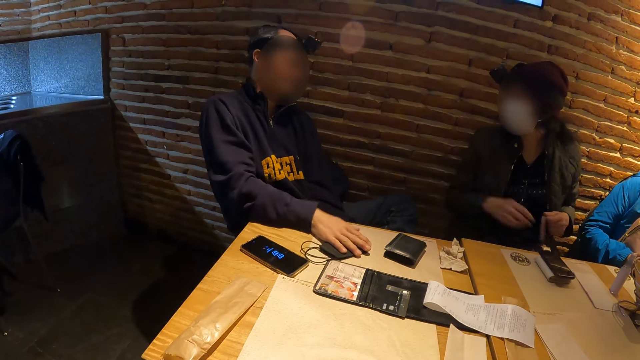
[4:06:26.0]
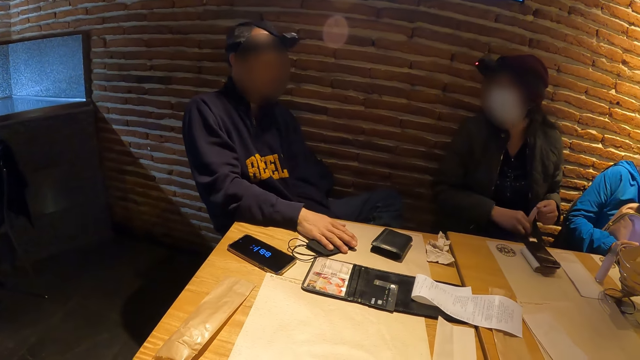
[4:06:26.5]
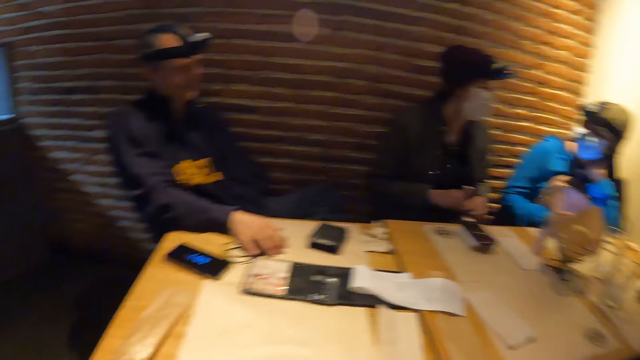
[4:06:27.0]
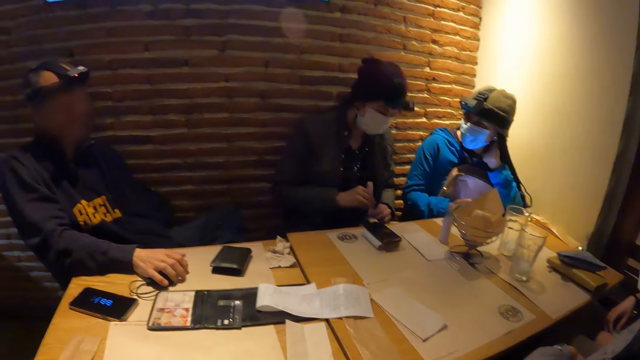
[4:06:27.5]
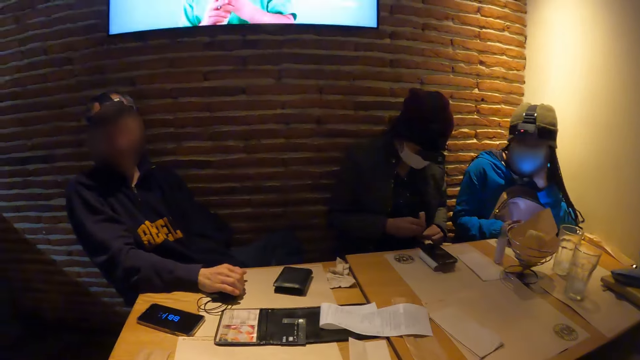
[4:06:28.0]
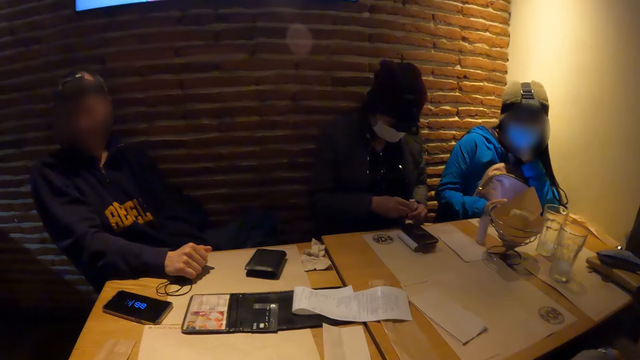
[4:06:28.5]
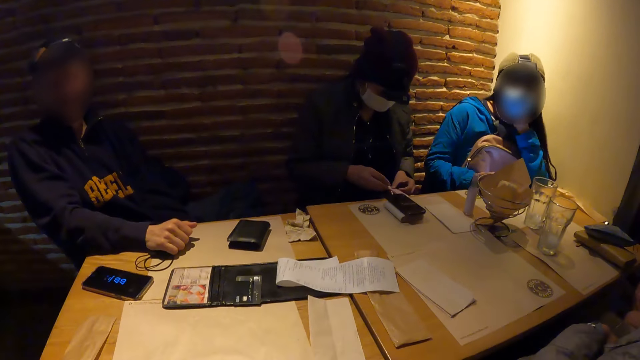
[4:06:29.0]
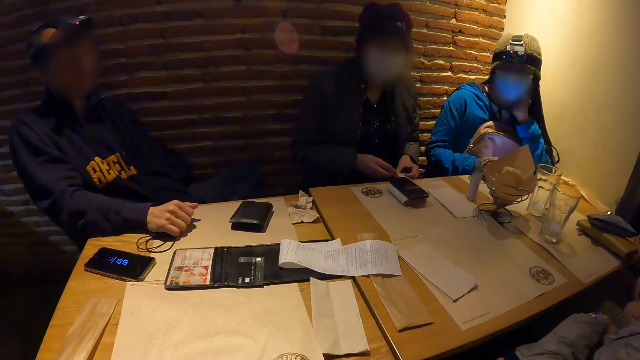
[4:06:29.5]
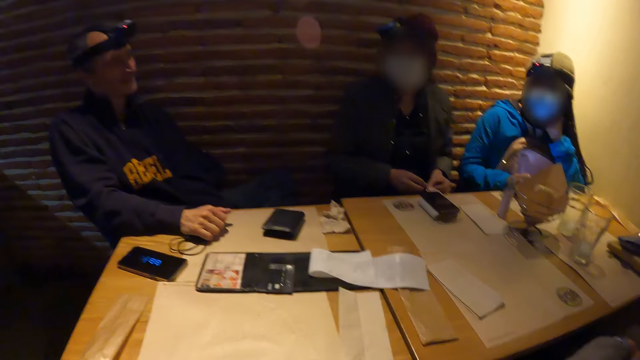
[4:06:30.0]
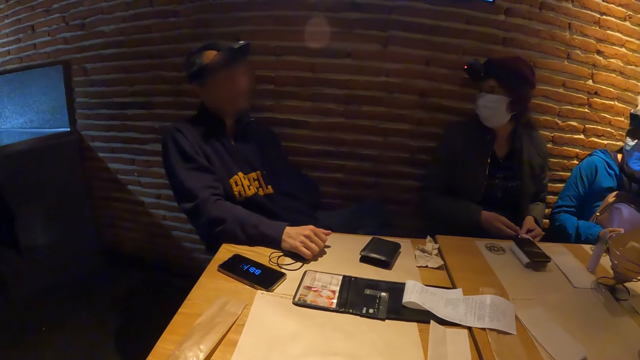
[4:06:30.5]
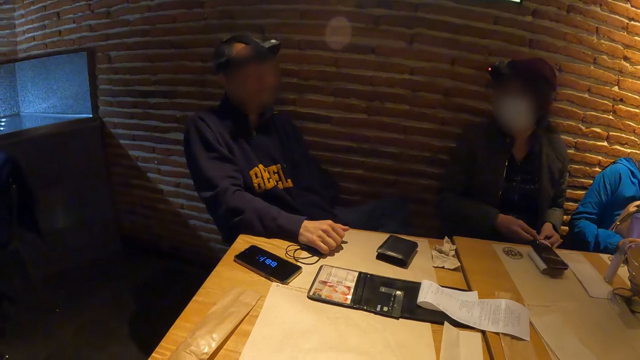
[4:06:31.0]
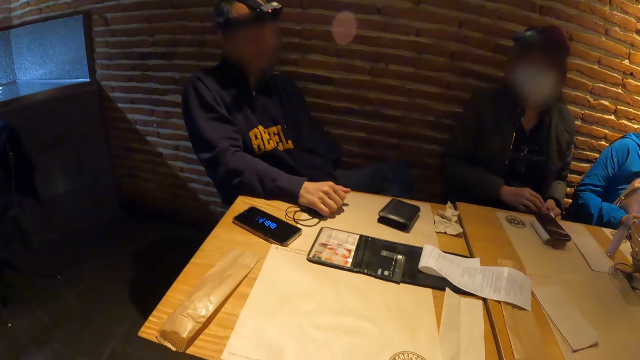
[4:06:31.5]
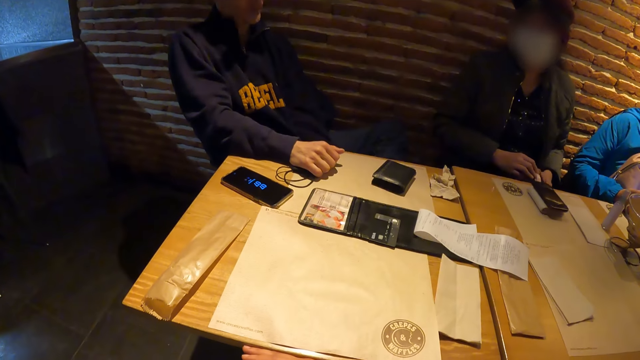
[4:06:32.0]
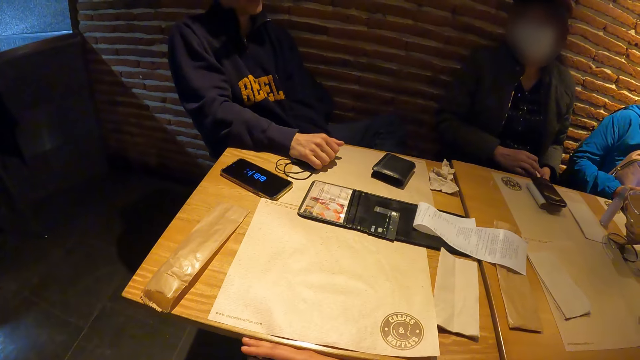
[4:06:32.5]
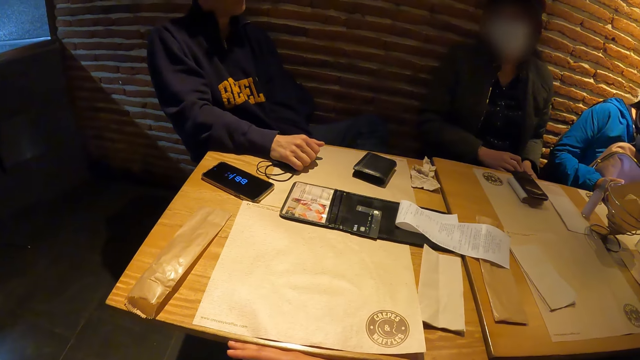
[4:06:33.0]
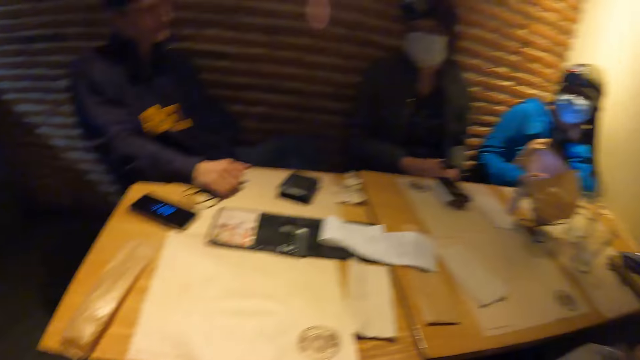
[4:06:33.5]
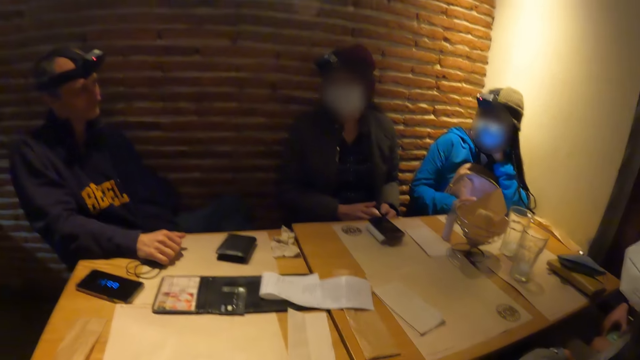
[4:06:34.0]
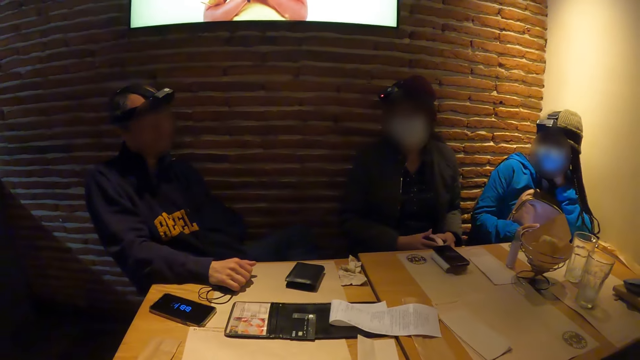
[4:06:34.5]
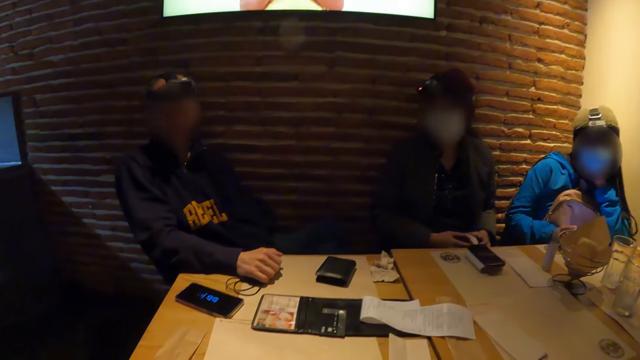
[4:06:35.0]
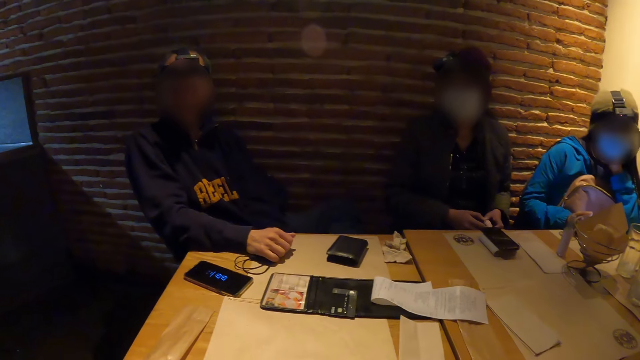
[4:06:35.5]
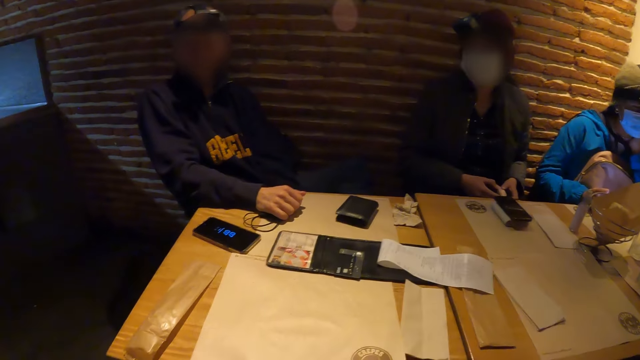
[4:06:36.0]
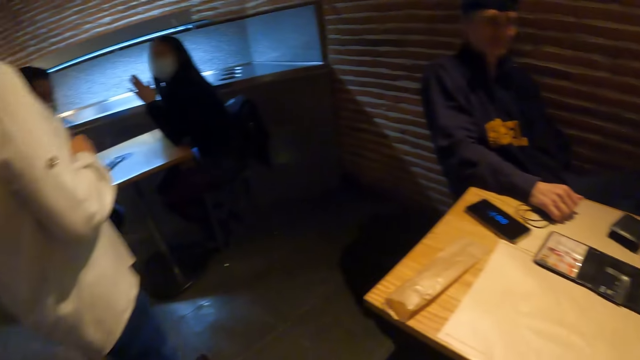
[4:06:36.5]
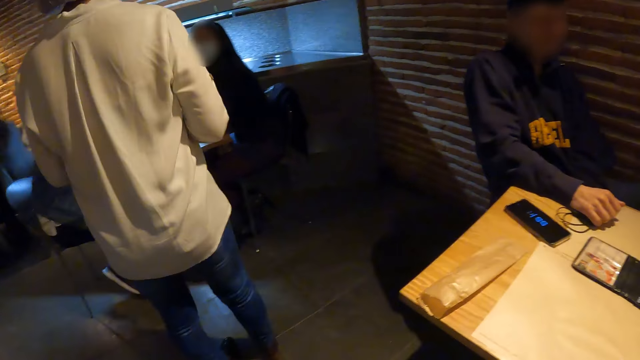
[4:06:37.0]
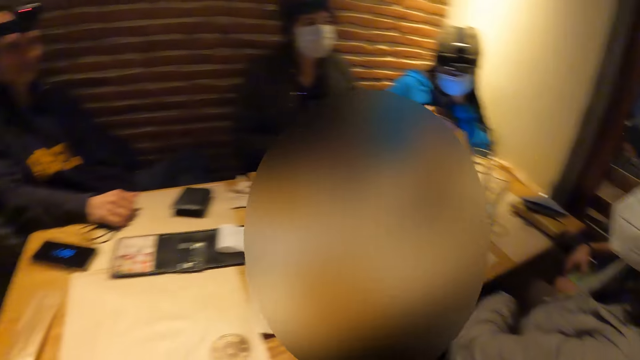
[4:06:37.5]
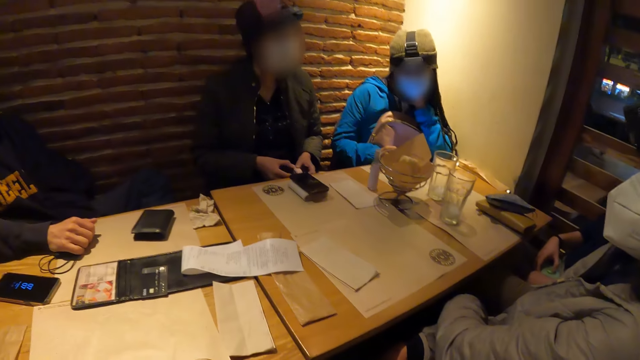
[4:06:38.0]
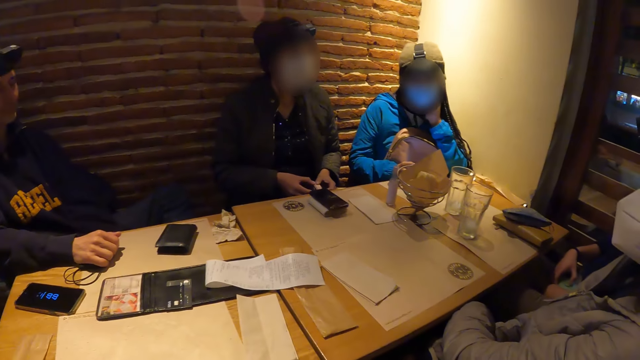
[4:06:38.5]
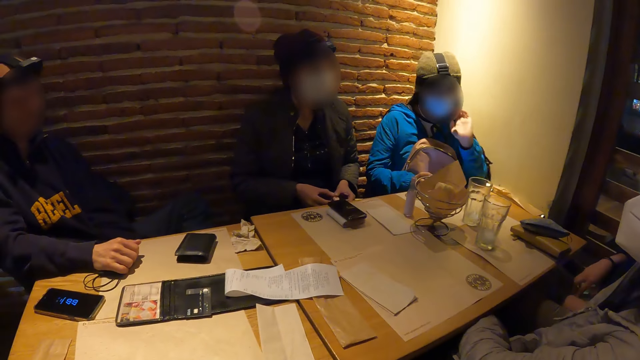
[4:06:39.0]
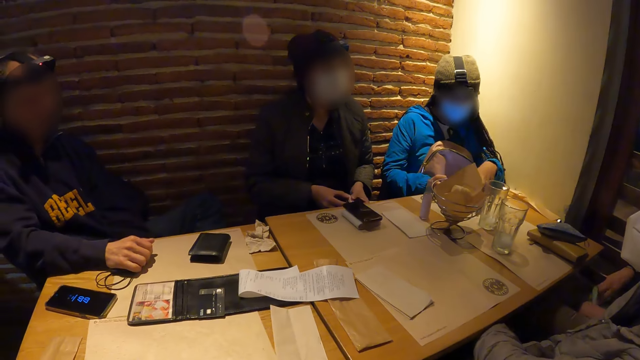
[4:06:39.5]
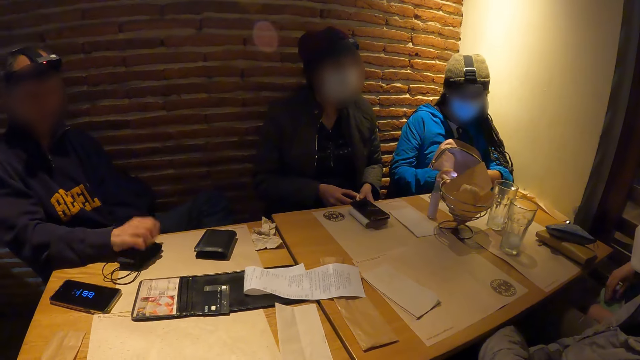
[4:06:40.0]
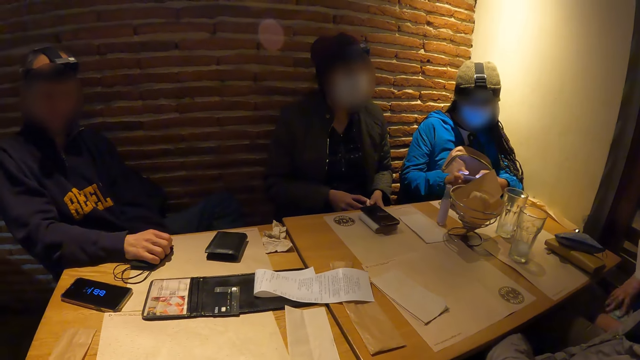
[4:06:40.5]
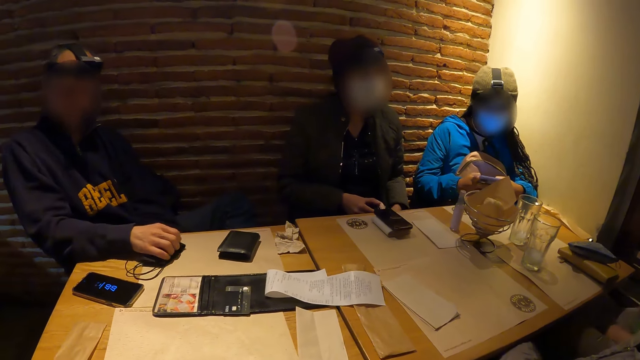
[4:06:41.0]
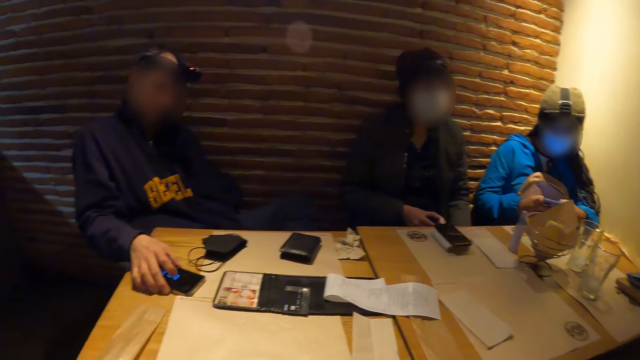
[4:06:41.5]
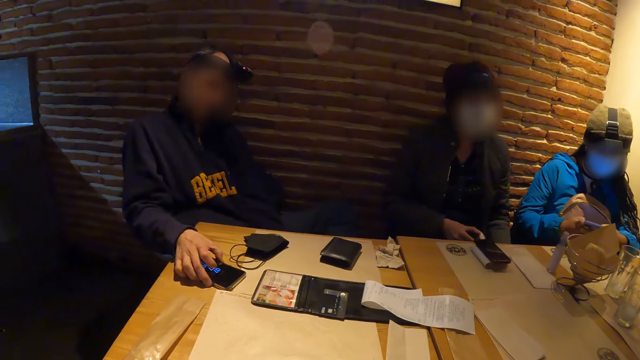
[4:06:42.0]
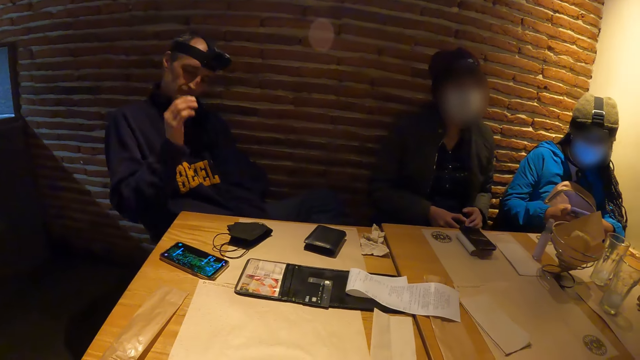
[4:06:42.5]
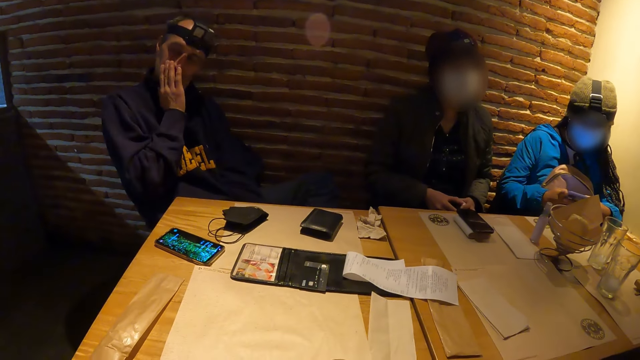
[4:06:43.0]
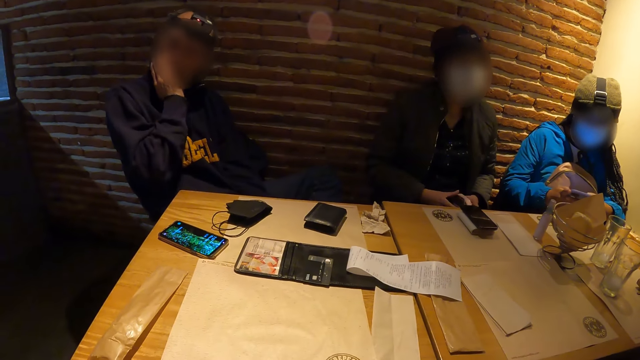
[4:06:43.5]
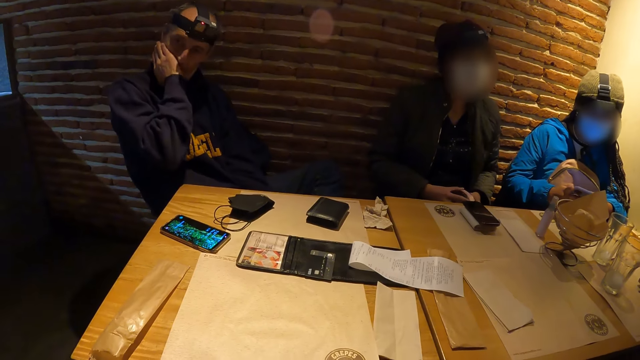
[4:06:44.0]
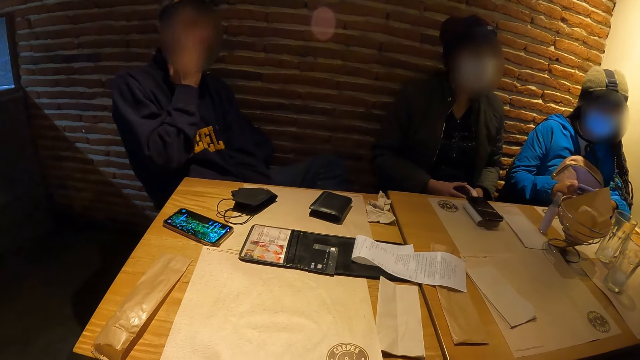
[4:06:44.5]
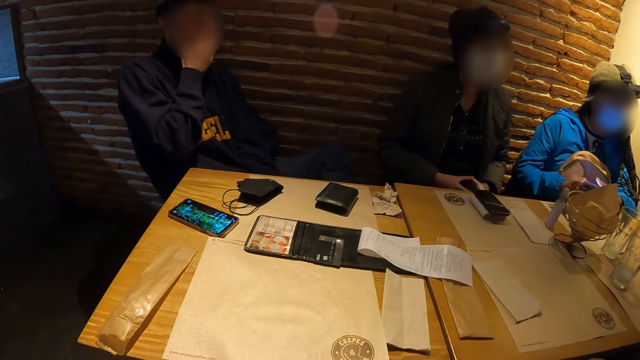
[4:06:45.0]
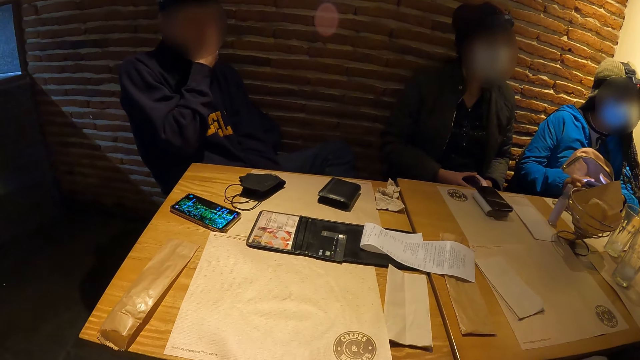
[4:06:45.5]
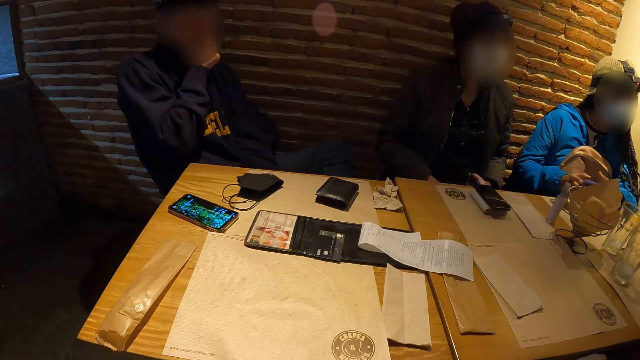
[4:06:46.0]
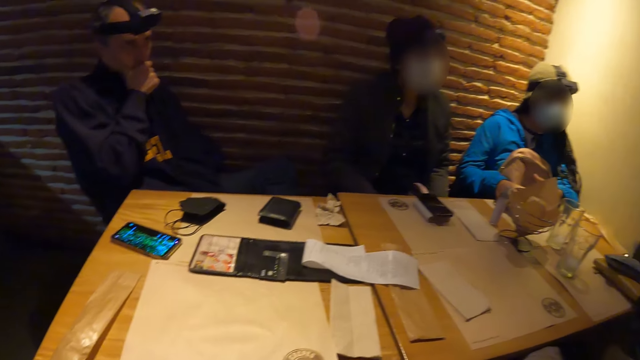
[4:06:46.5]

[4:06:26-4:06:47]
The man places his right hand on the face mask on the table. The woman picks the phone from the table with her right hand. She operates the phone with both hands. The man places his right hand on the phone on the table.
